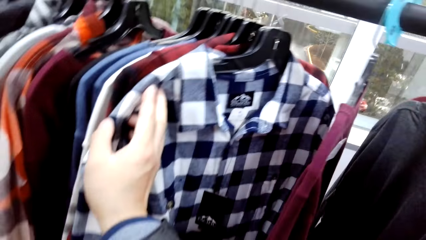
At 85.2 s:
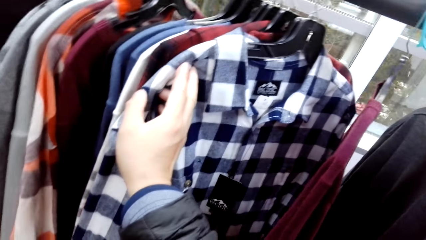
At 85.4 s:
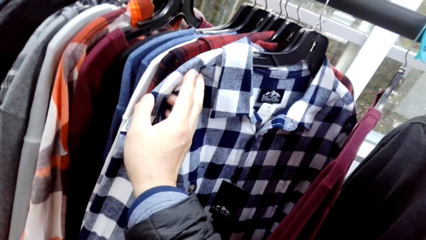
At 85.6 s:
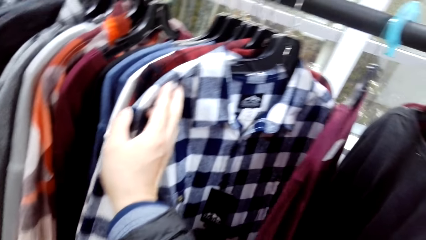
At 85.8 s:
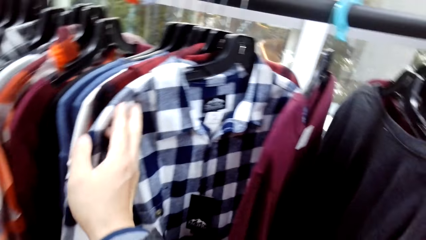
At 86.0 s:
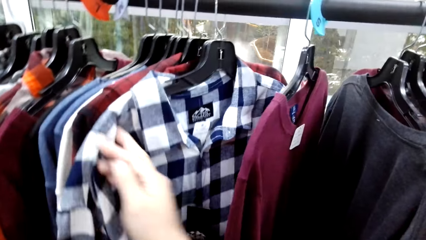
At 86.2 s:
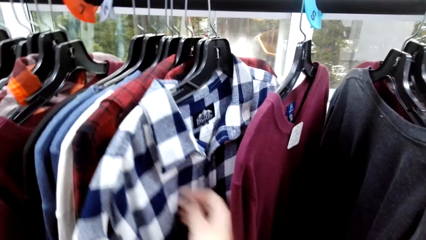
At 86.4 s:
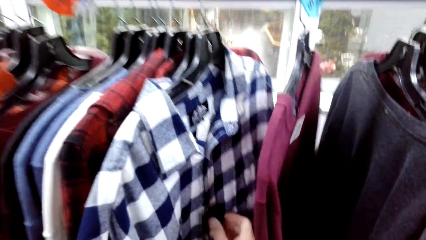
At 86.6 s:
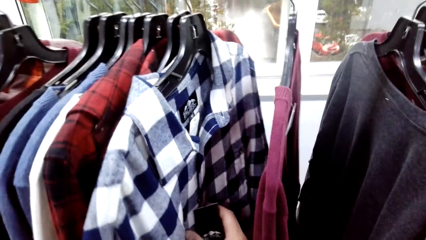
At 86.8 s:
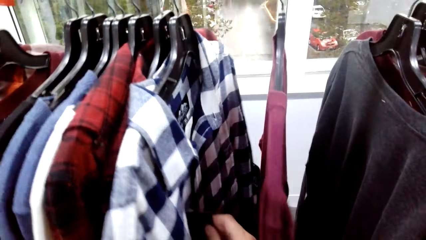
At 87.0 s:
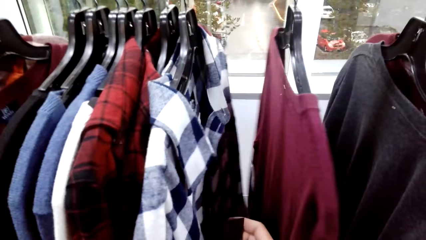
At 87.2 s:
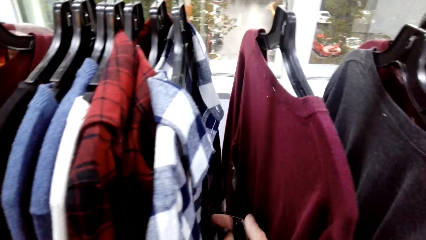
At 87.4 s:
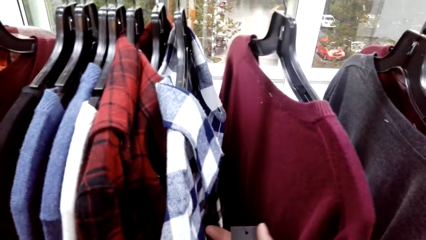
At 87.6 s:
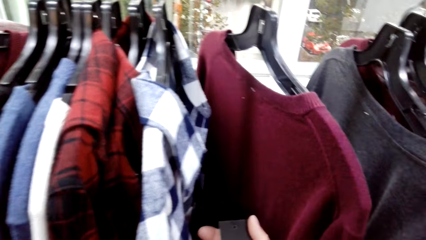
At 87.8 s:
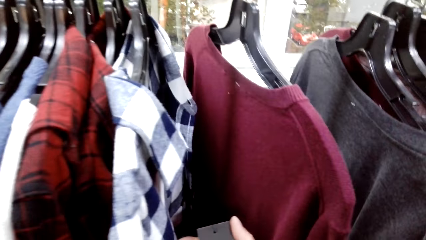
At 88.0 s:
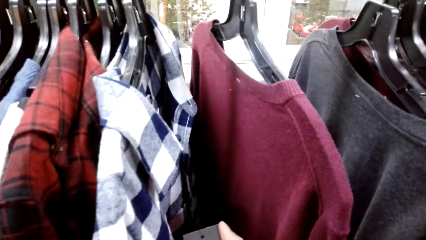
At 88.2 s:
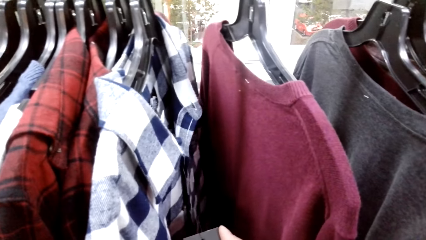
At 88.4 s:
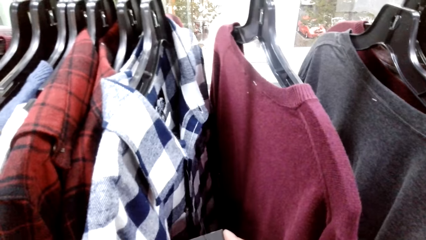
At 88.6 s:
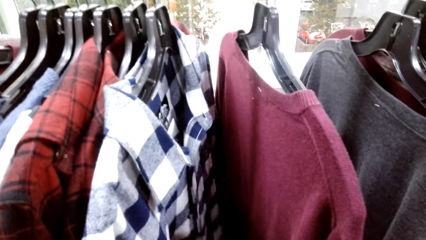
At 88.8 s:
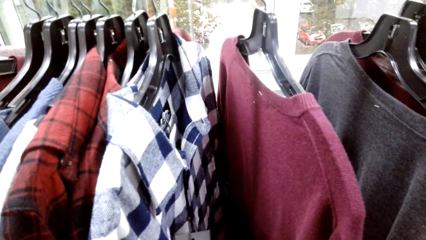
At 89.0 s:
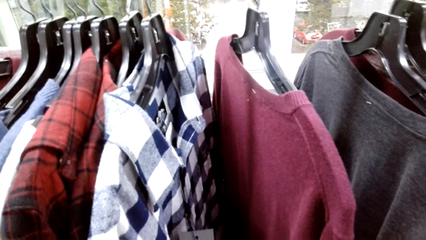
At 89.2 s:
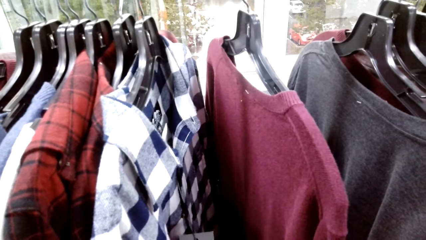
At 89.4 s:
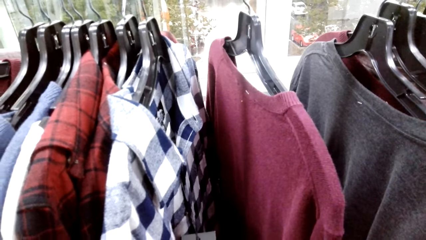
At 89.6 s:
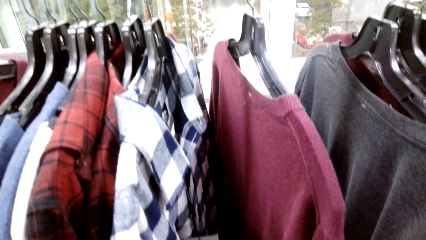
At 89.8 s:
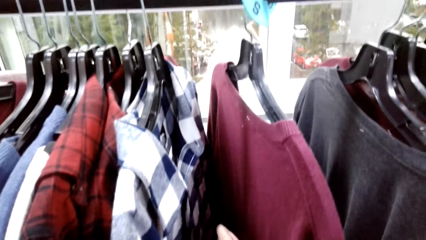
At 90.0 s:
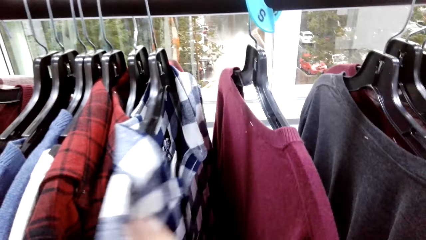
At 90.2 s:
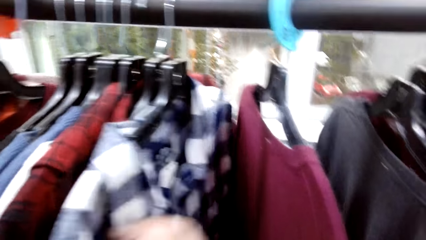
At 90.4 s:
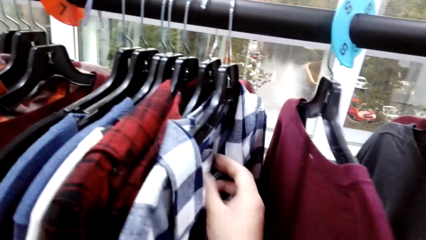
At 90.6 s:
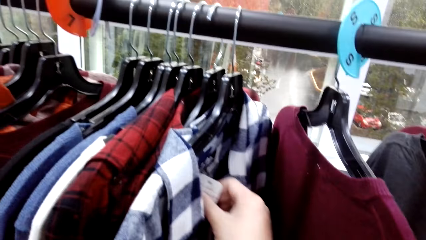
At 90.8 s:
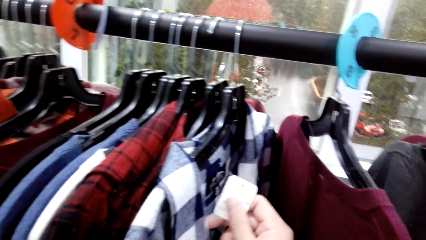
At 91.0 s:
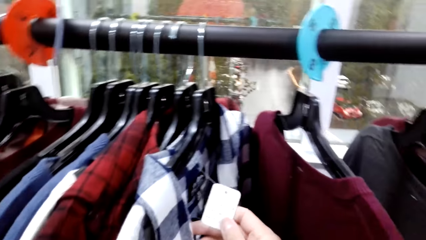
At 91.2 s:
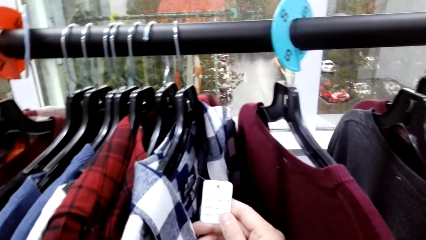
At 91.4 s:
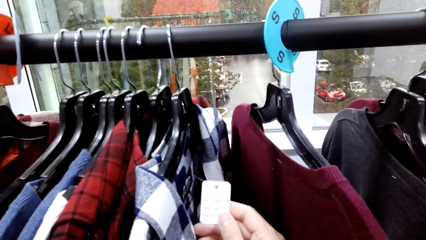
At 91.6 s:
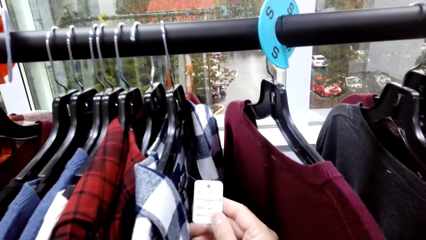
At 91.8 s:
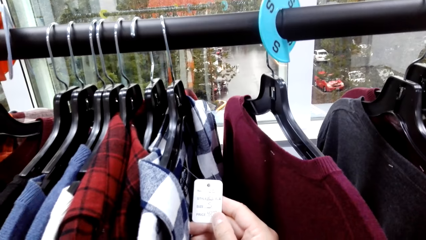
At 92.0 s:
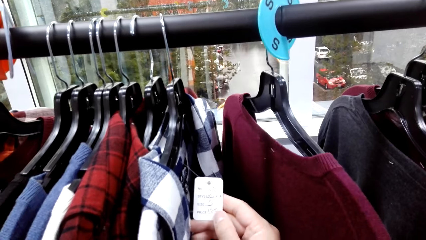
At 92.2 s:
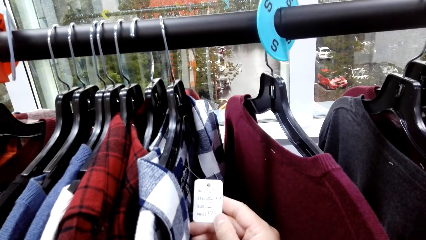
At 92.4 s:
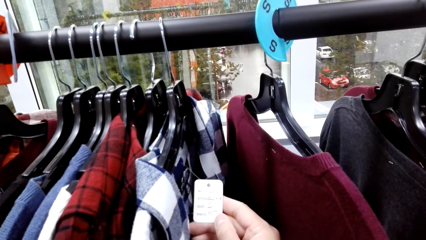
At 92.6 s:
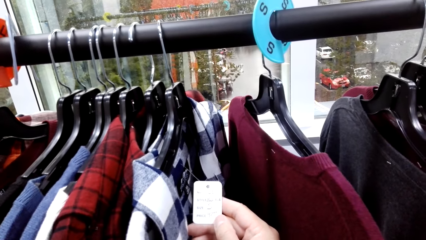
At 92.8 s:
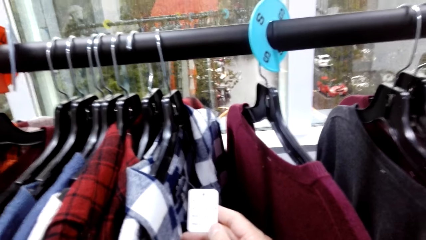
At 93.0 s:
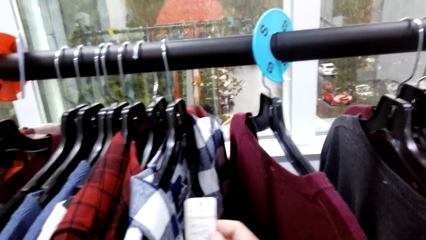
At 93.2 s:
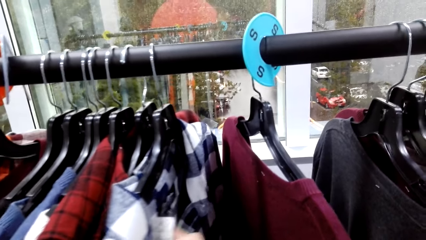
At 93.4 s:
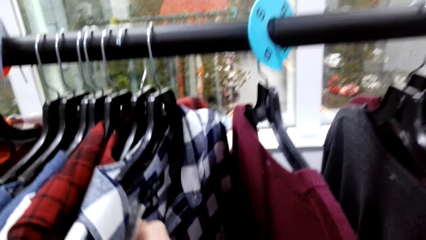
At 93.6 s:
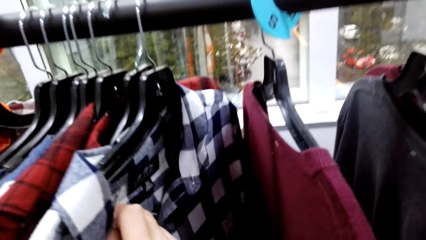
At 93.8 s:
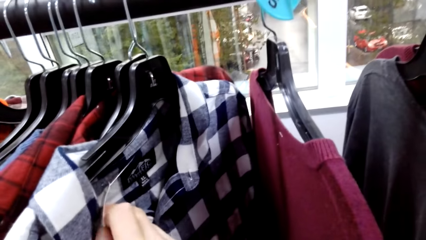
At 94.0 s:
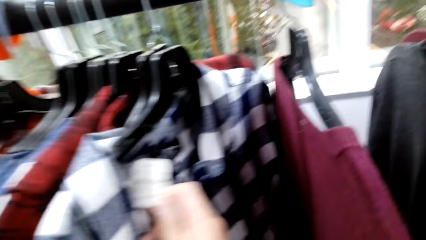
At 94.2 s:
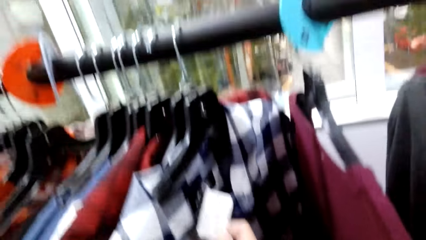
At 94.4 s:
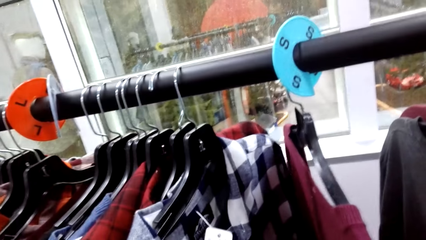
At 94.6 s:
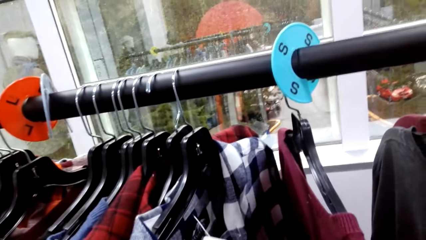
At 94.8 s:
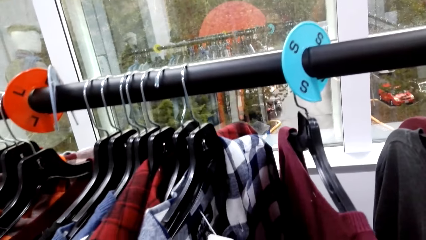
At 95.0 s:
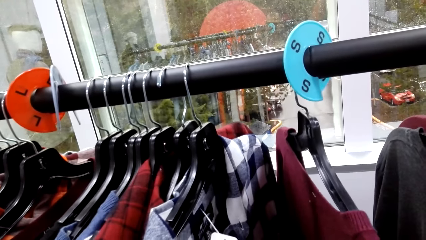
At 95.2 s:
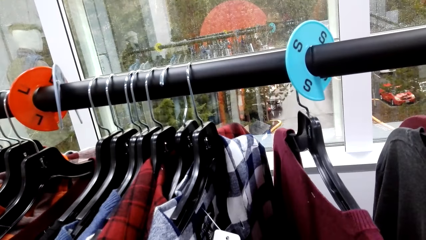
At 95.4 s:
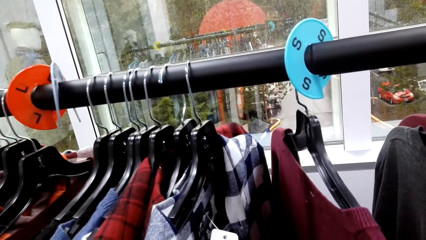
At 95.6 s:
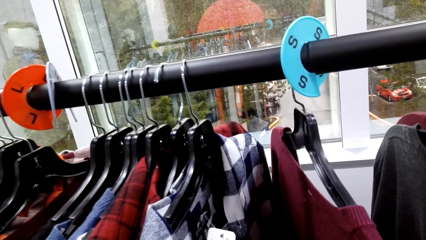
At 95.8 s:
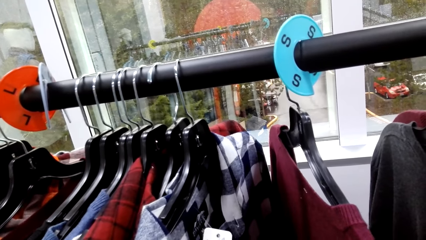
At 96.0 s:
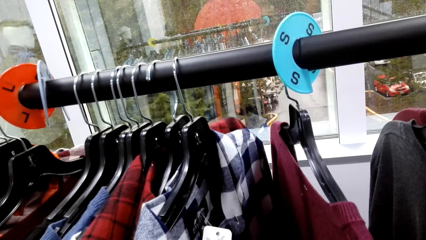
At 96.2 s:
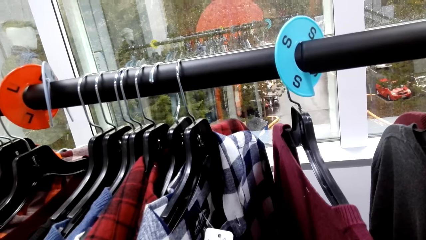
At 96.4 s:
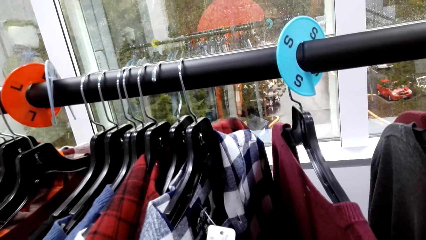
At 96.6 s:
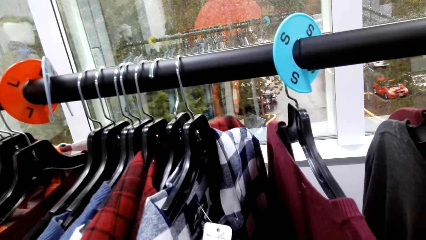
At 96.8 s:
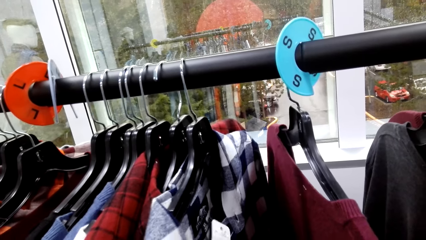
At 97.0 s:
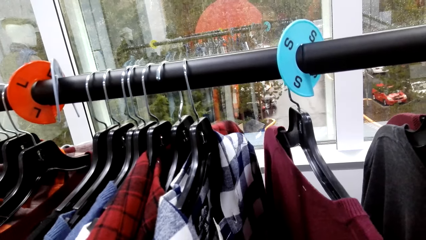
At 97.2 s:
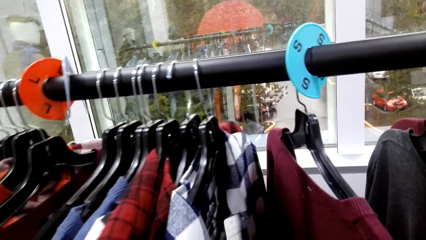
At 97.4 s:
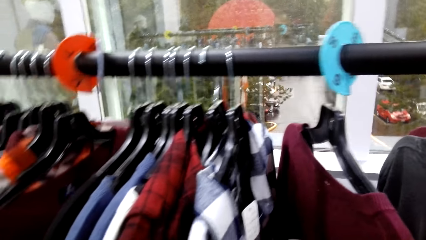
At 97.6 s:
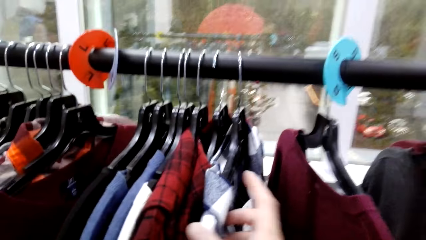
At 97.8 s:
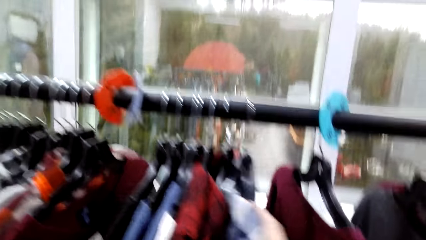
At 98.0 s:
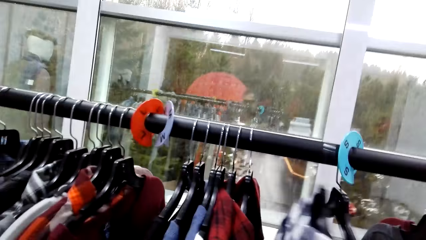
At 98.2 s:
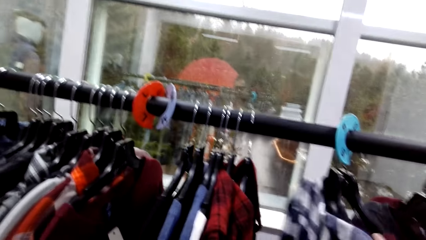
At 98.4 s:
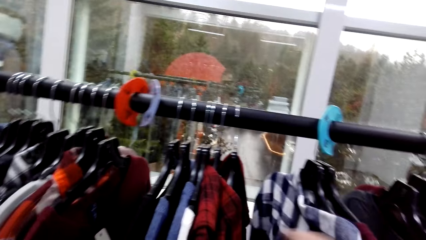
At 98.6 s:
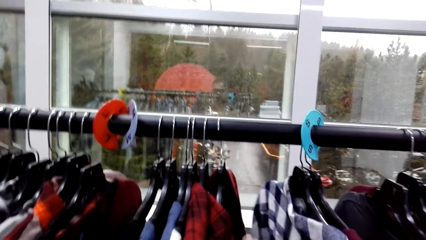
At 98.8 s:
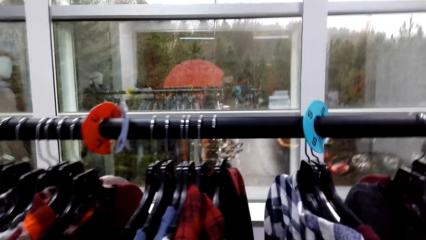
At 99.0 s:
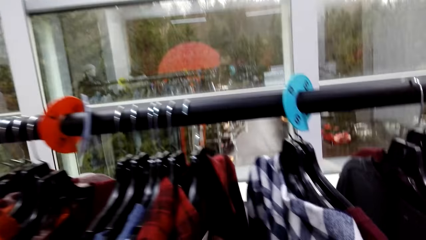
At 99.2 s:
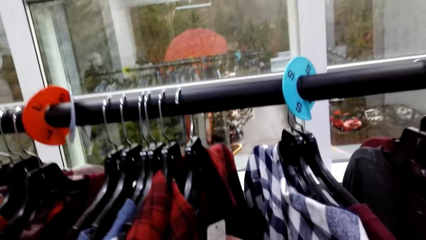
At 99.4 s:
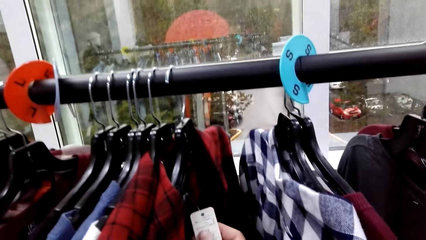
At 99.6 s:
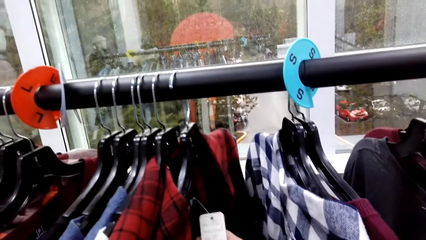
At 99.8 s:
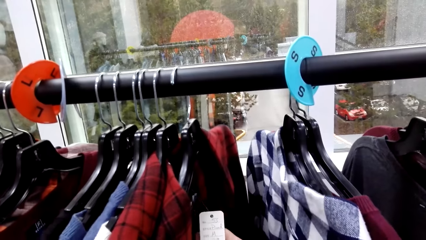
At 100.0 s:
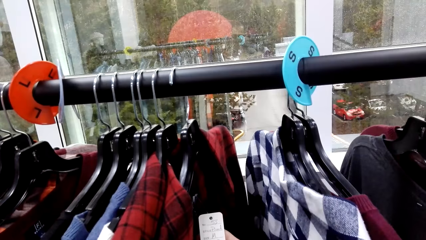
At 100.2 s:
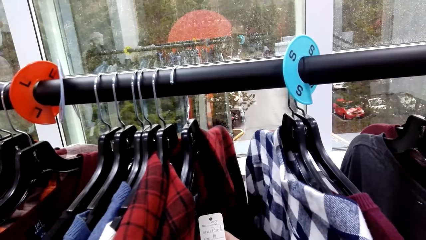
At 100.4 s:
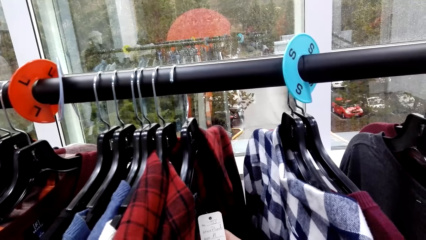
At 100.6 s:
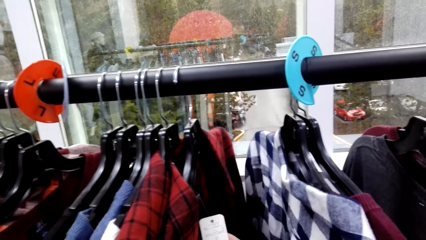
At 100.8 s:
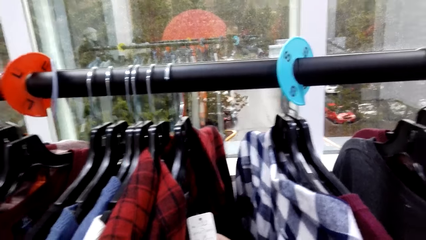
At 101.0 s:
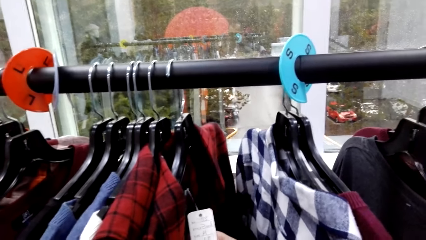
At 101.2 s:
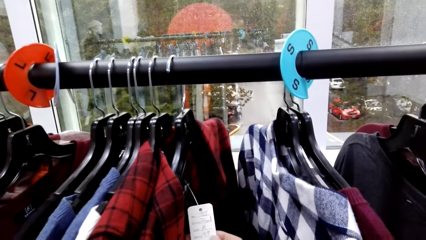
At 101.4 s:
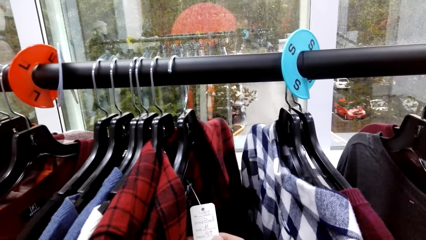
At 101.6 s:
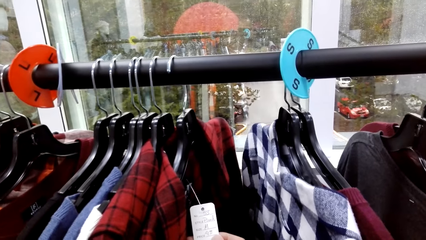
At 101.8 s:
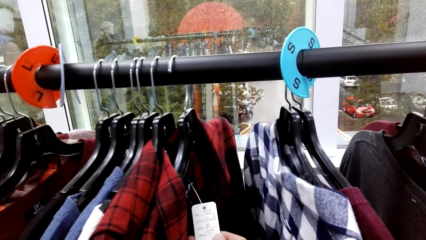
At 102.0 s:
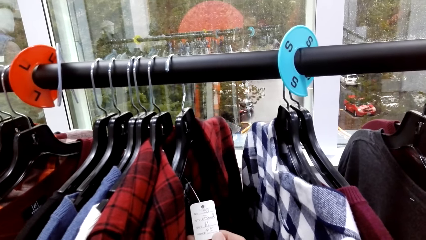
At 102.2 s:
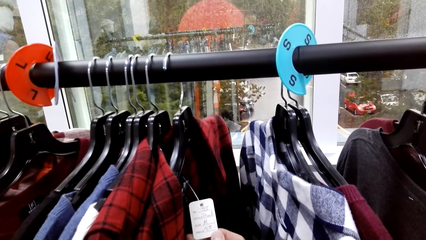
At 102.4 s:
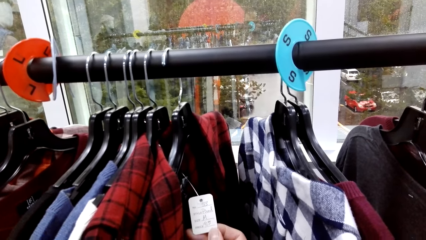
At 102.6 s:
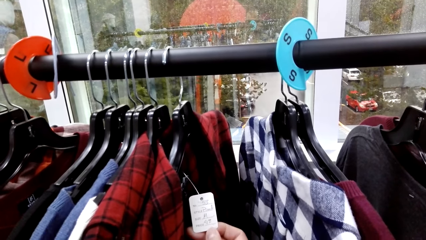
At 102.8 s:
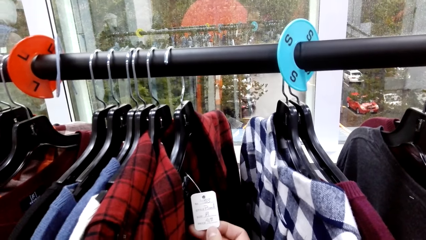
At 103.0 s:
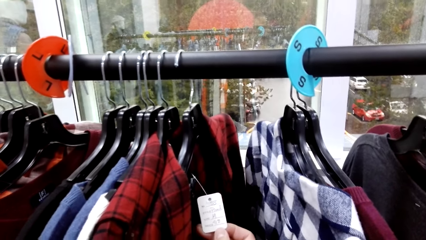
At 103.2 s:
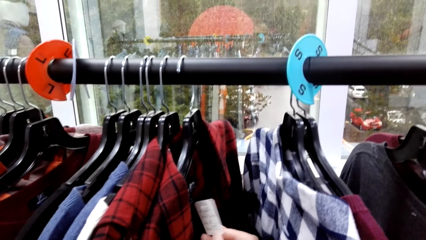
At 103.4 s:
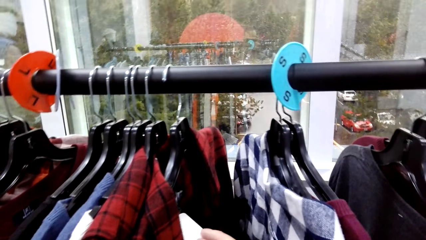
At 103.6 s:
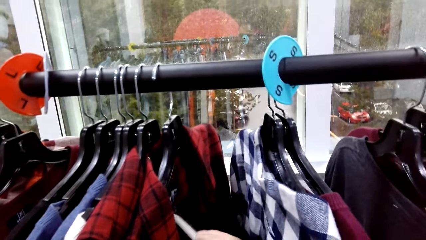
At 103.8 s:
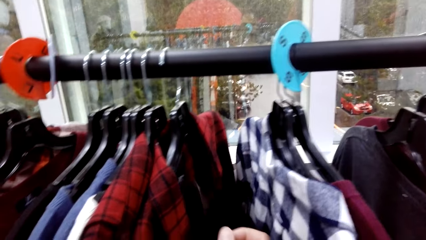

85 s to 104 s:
The camera wearer holds the price tag on the cloth. They push the cloths on the hanger. They hold the price tag on the cloth.
